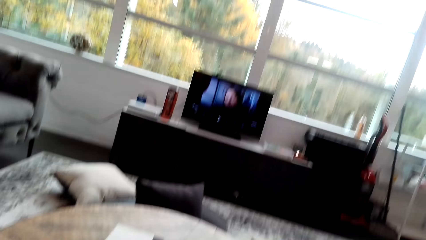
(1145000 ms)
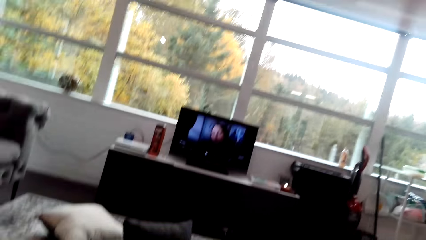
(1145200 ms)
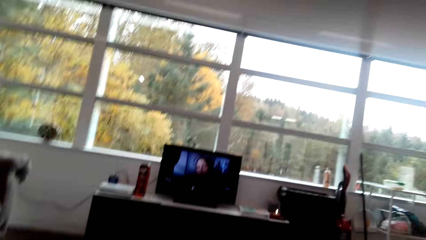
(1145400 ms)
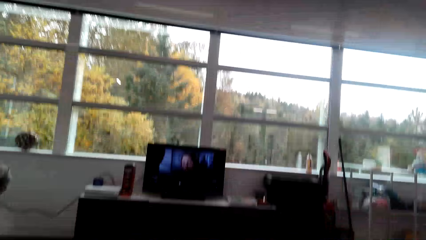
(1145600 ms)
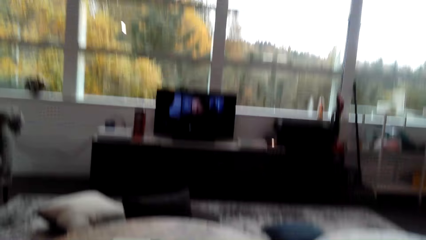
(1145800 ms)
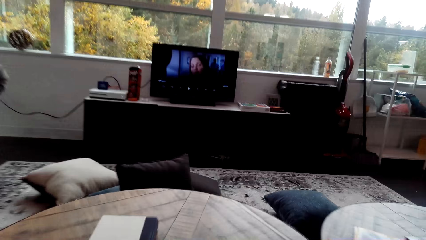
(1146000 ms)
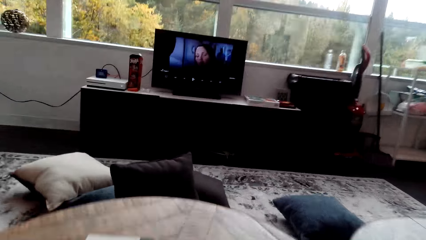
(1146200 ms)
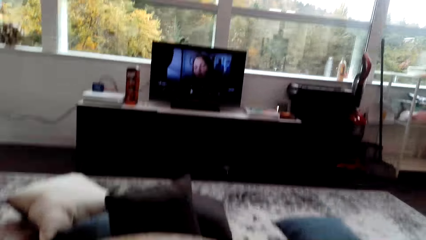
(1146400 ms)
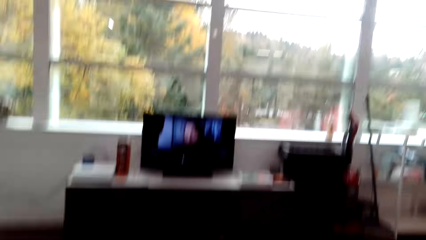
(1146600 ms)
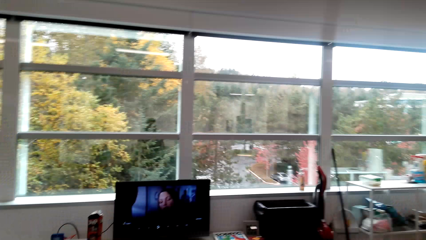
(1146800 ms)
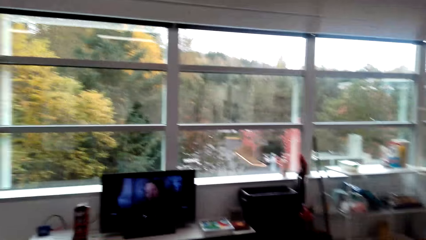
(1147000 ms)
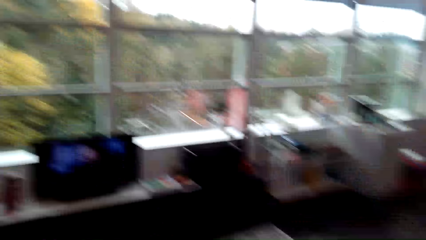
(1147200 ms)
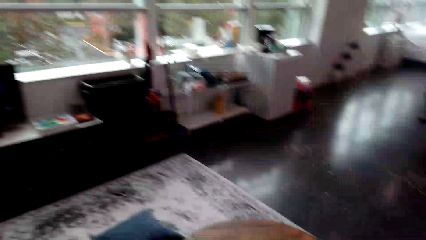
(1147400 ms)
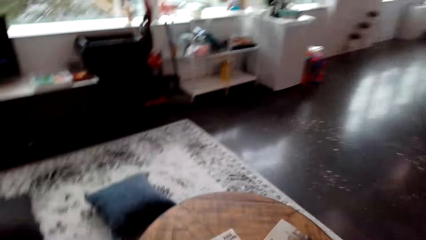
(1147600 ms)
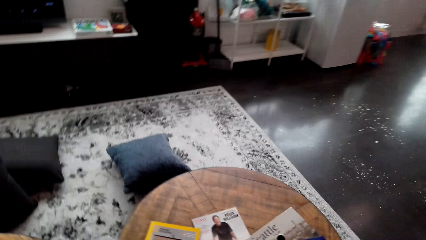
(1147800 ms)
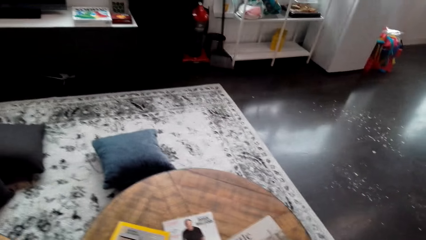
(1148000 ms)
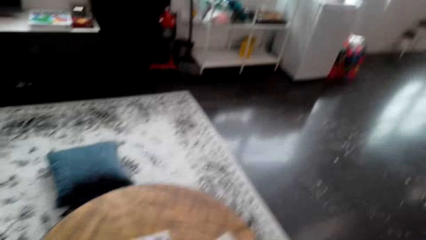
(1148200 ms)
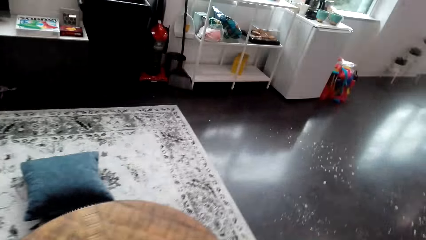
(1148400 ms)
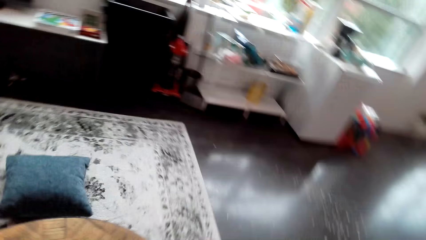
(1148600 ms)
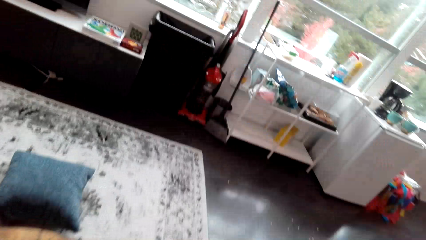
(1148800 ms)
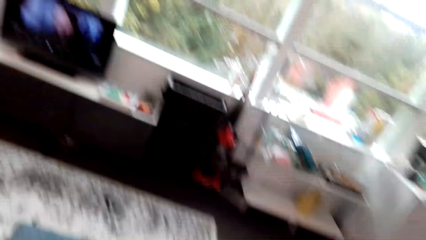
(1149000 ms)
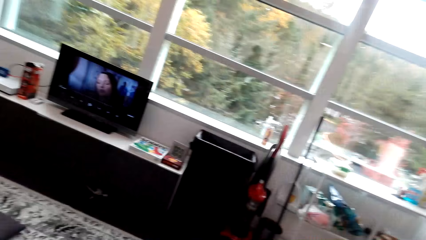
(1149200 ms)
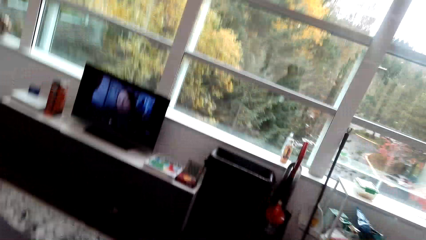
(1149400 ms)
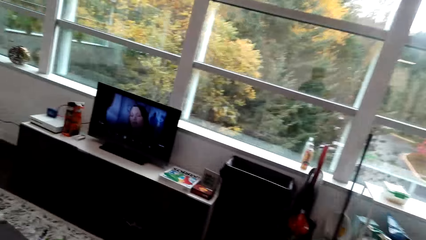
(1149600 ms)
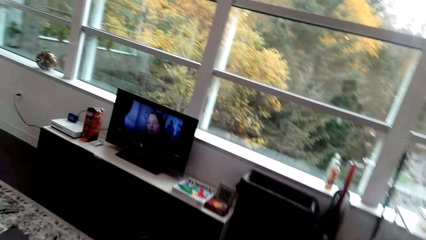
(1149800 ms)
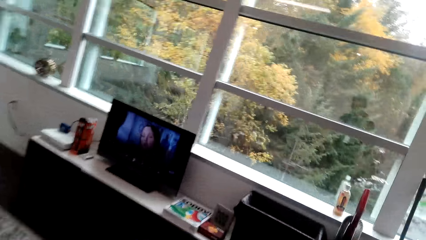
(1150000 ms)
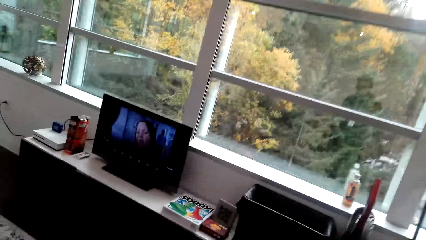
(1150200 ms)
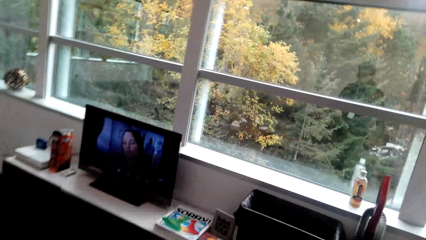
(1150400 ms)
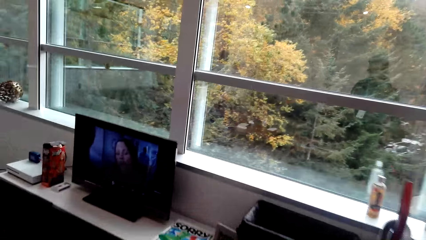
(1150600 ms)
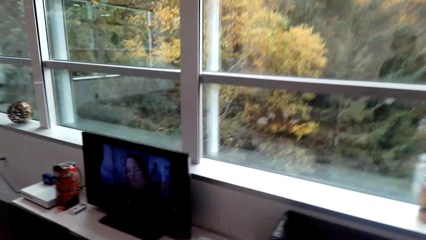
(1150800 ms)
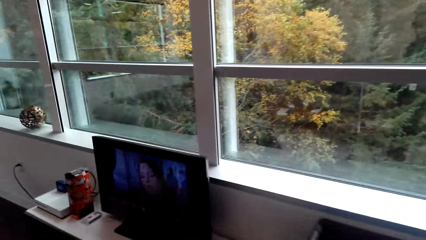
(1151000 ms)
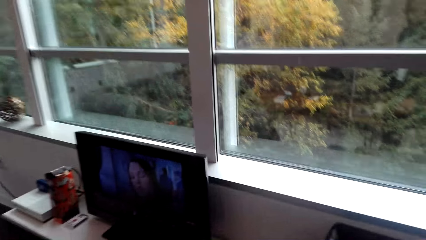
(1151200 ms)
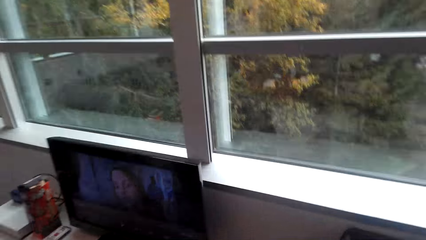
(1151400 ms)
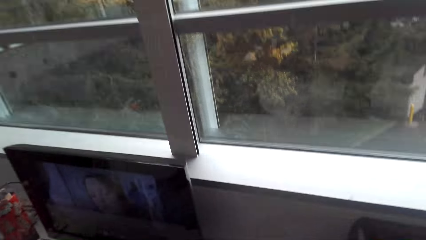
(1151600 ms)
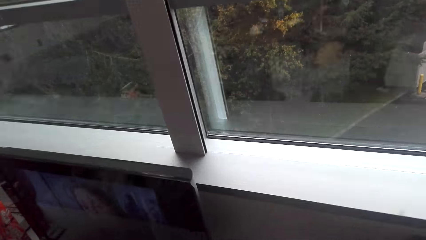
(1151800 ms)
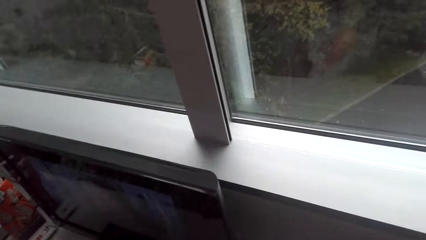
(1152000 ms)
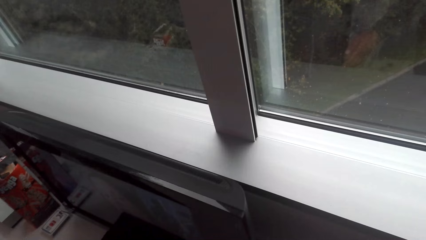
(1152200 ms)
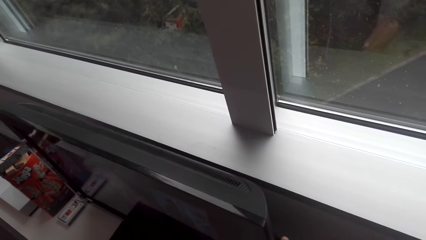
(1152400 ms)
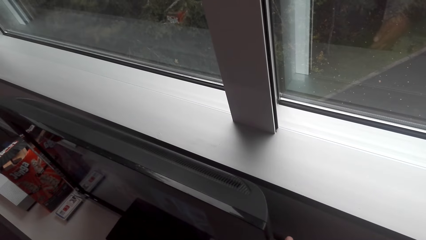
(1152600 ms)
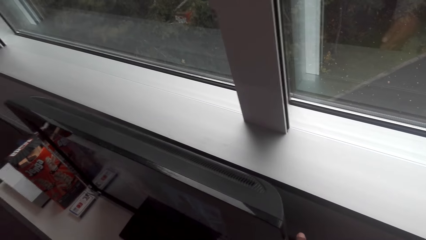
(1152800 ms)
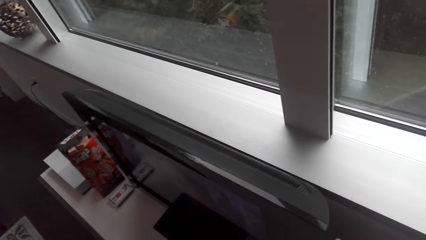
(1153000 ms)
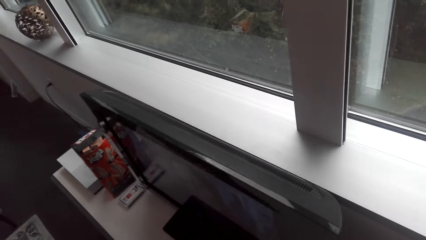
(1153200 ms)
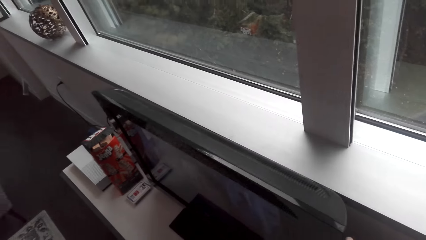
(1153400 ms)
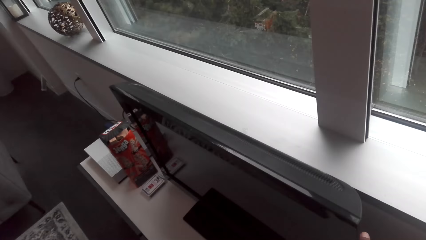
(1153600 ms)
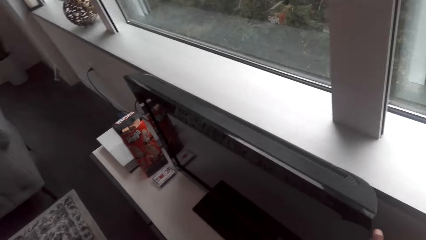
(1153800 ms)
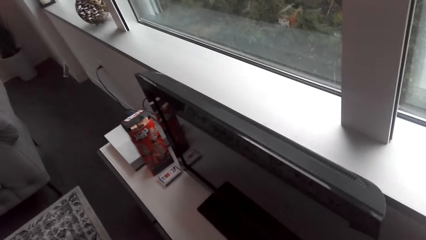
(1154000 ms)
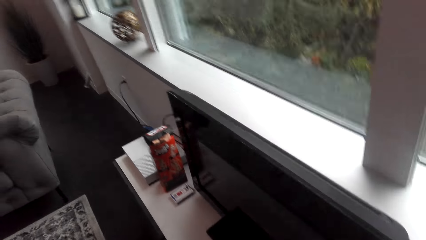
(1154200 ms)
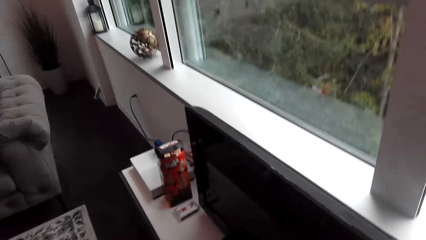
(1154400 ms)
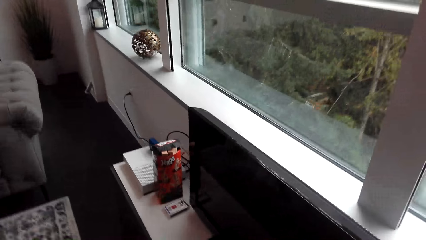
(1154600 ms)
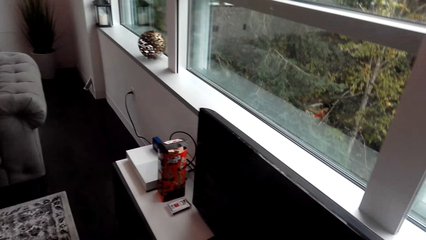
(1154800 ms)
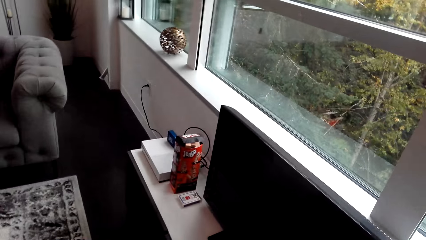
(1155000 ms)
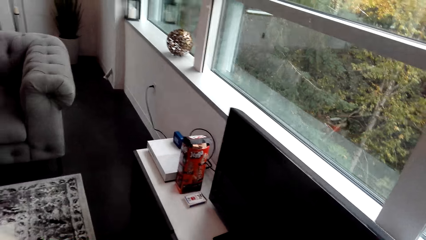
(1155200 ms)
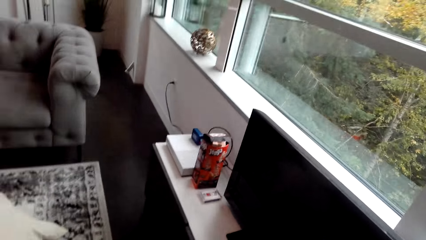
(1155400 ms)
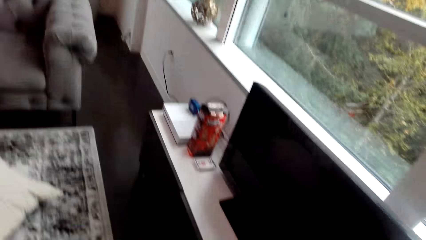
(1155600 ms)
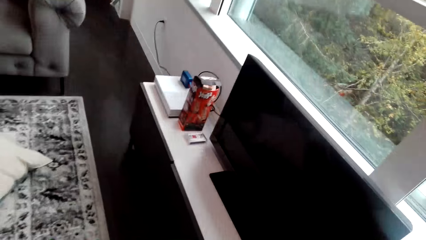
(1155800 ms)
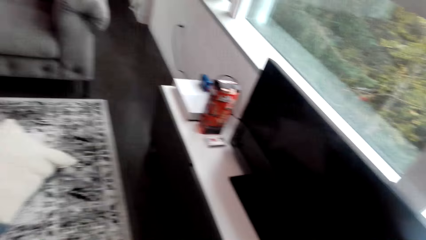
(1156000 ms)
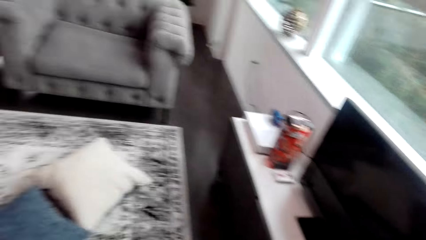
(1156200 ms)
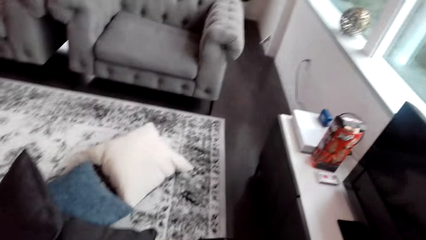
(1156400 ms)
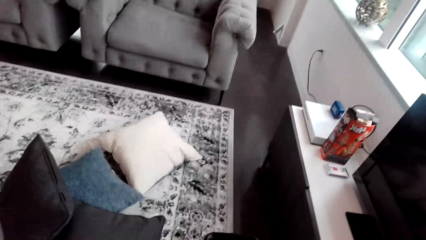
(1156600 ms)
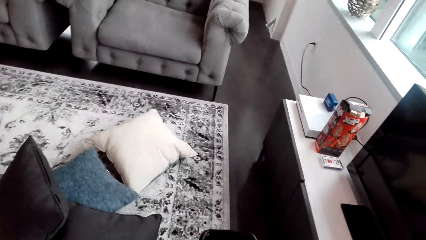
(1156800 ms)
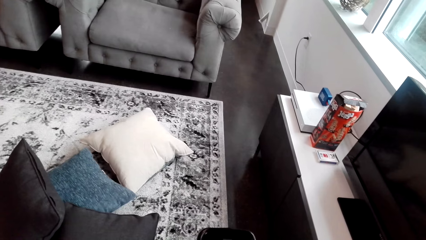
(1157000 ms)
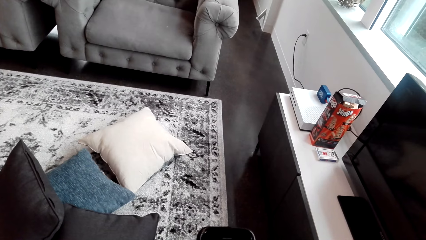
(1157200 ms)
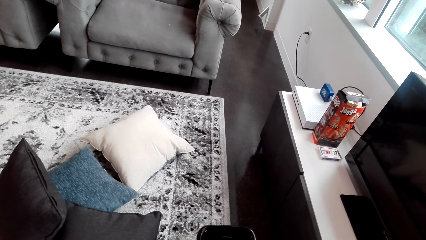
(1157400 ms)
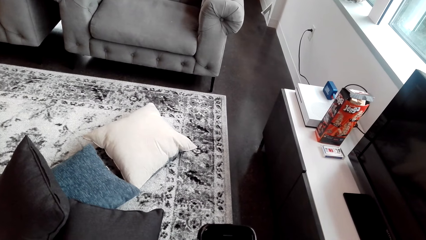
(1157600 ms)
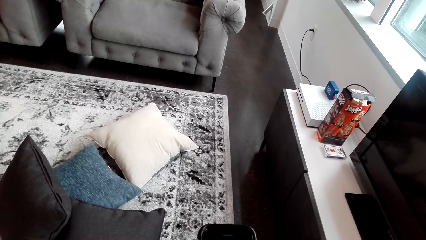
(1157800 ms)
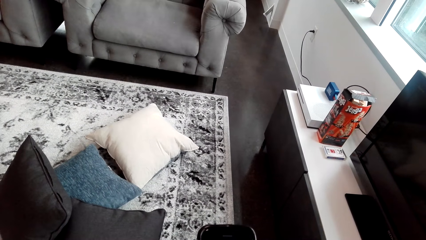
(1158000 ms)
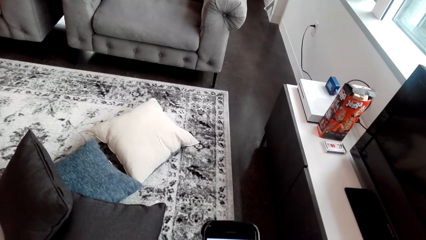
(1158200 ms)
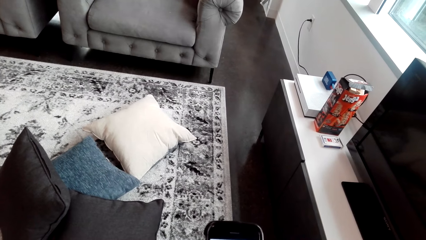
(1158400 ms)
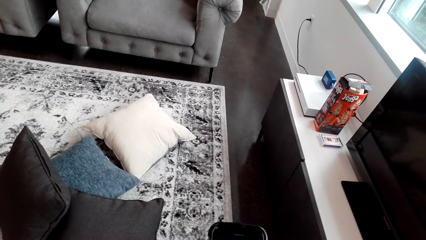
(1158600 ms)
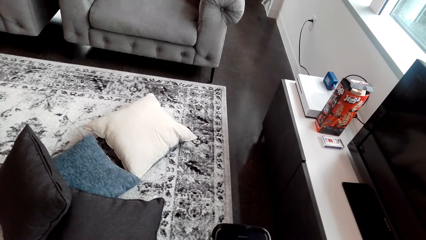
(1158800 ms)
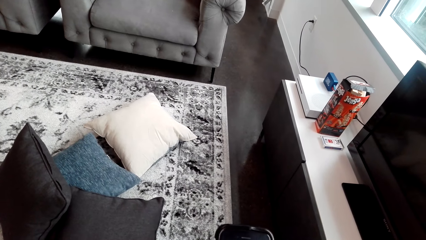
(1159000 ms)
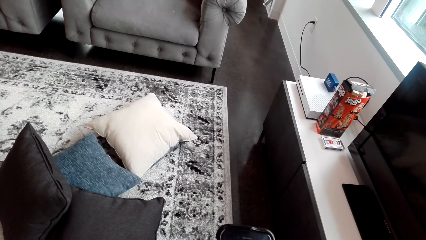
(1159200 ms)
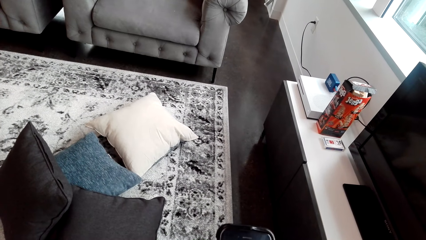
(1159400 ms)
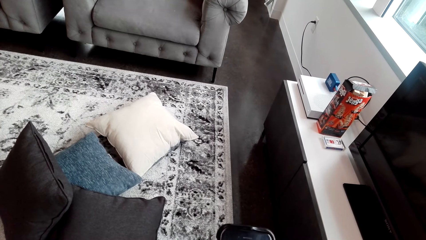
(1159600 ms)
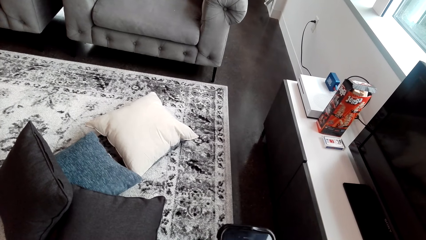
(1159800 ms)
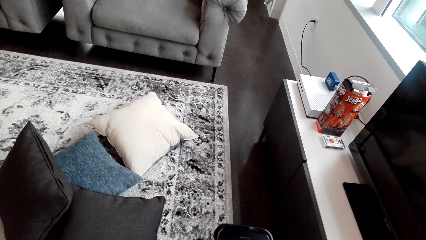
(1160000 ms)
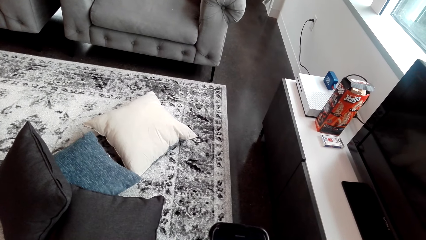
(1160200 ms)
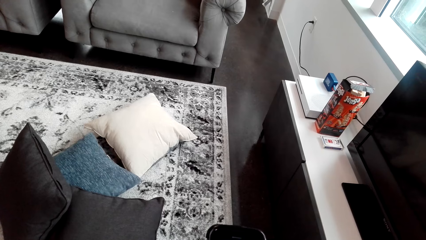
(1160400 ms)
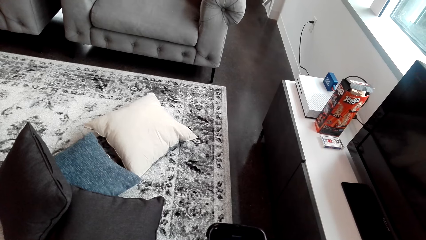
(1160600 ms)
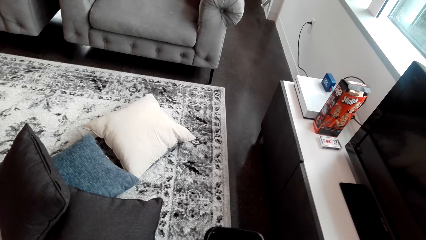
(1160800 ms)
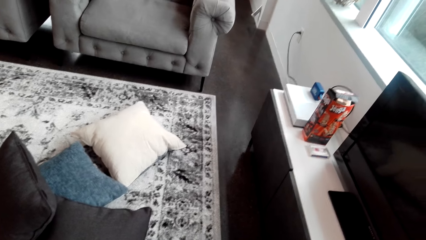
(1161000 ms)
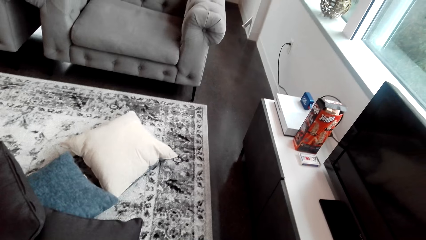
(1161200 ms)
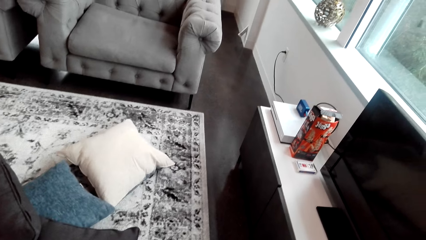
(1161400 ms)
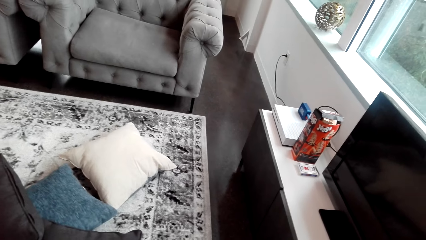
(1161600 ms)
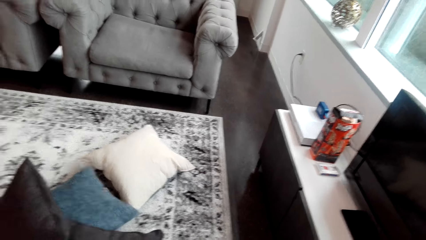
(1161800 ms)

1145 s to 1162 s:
The camera wearer stands up and walks around the house.
